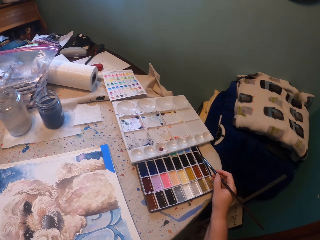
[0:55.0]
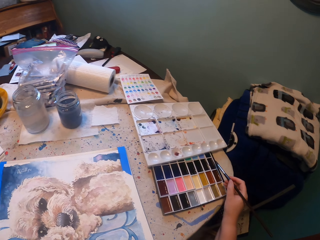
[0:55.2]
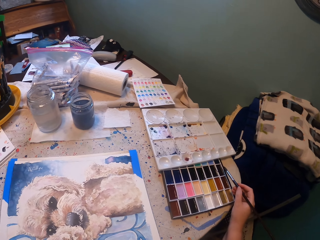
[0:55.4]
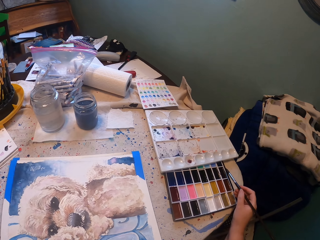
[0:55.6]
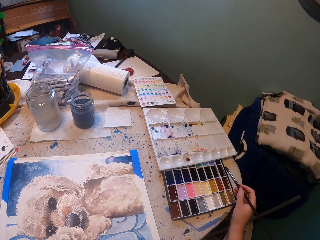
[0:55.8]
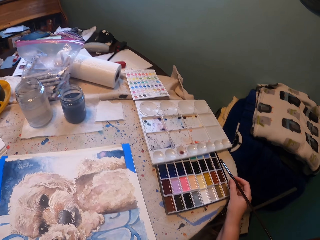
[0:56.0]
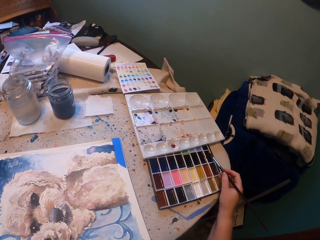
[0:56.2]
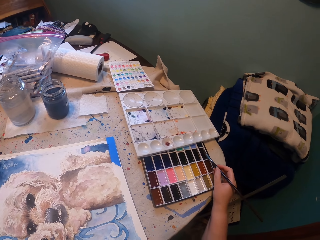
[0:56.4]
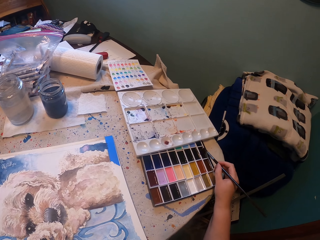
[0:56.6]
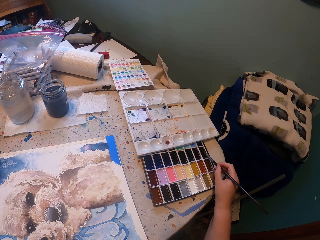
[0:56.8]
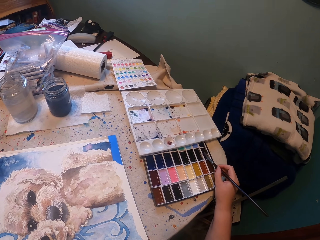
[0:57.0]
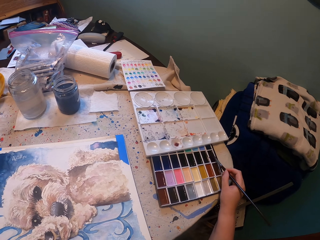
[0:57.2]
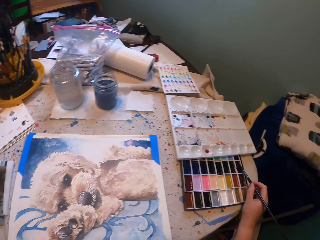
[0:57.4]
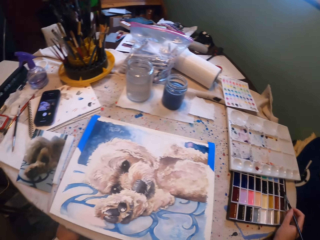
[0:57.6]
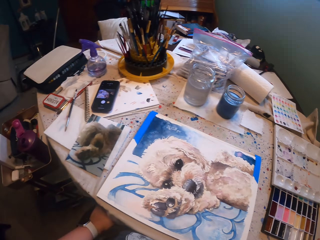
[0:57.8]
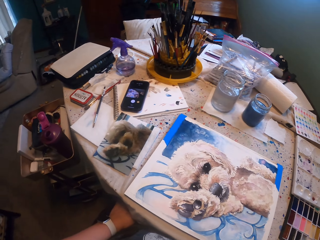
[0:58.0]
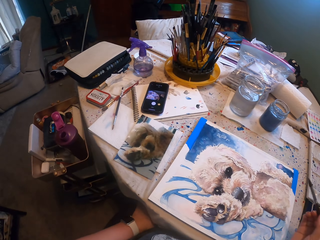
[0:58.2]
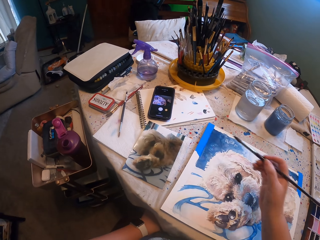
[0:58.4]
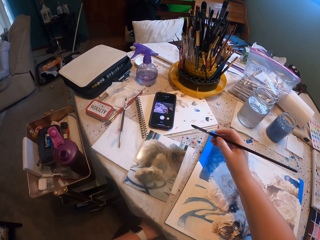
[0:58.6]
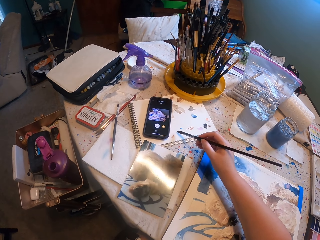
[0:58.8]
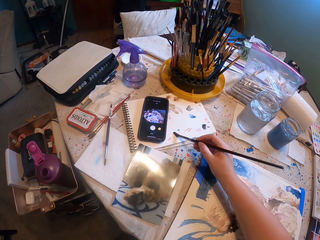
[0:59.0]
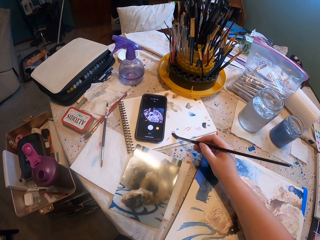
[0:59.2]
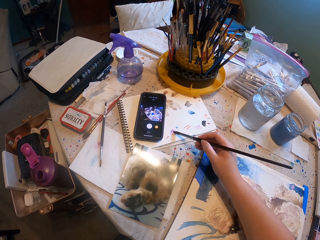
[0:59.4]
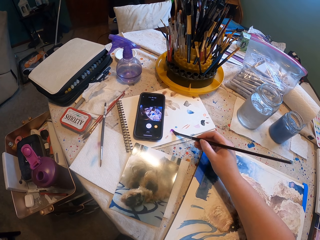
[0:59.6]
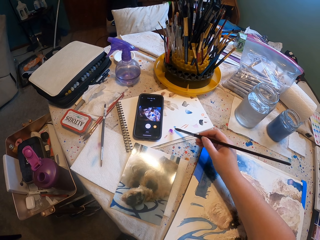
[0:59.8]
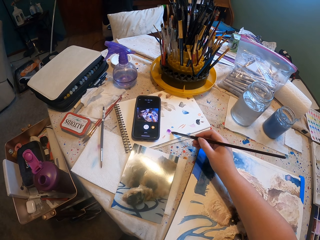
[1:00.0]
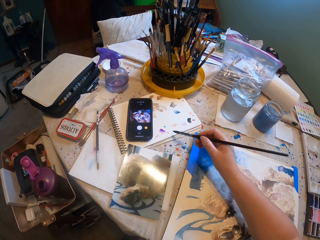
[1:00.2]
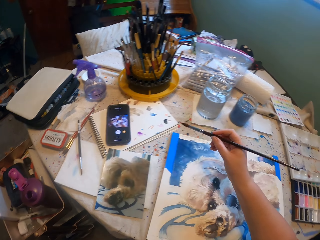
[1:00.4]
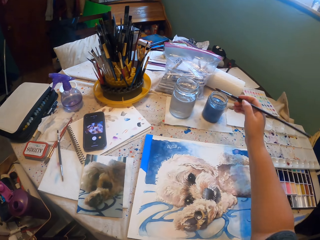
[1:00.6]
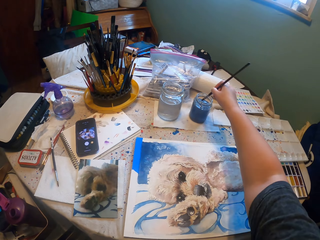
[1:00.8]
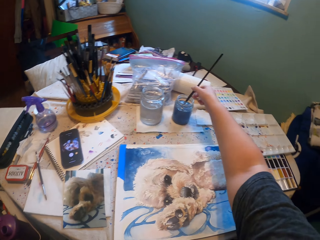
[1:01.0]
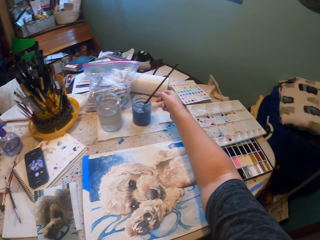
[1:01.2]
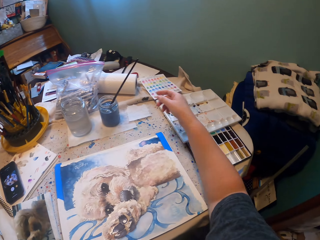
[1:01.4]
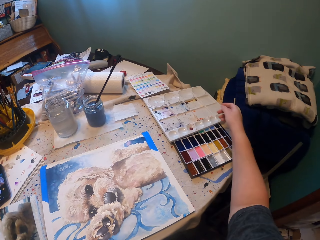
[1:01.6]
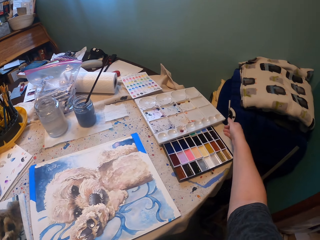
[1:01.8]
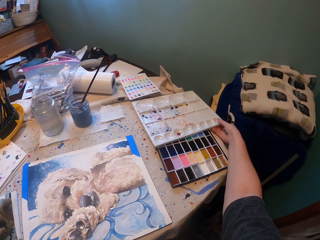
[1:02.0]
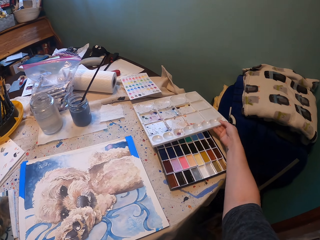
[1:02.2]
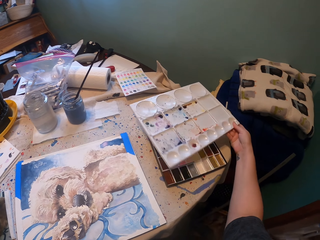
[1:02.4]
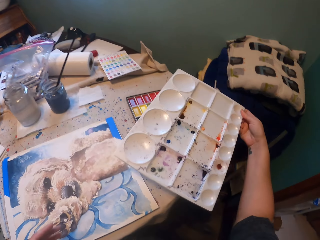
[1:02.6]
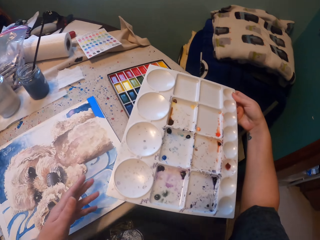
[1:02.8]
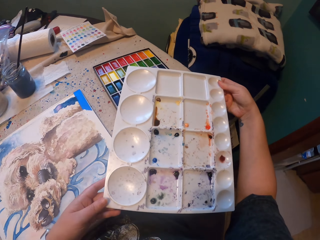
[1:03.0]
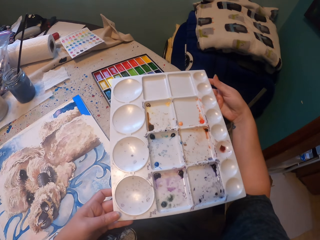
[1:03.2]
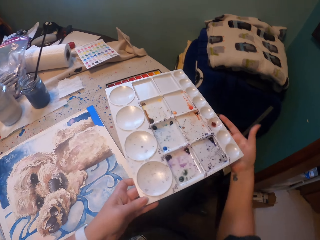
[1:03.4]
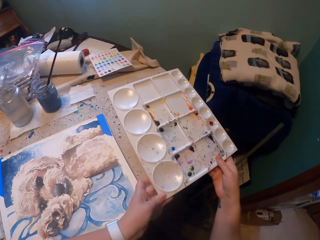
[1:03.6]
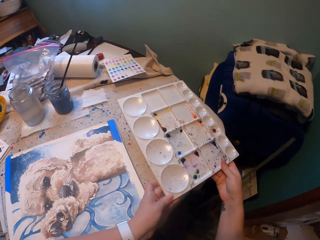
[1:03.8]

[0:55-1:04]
The camera wearer scoops paint with the paint brush from the pallet. They apply paint in a book. They put the paint brush in water. They pick up the paint box, move the pallet, and hold the paint box with both hands.

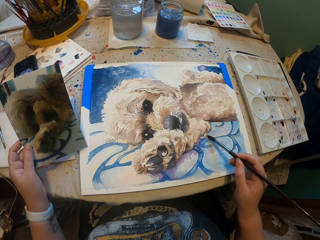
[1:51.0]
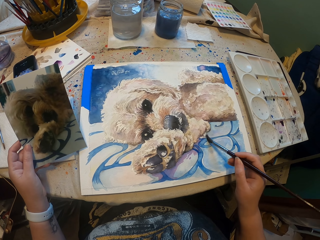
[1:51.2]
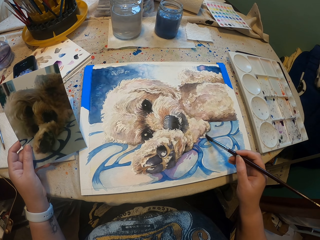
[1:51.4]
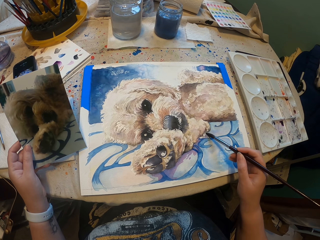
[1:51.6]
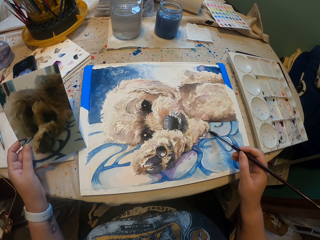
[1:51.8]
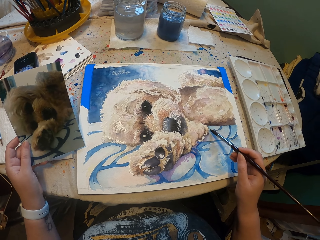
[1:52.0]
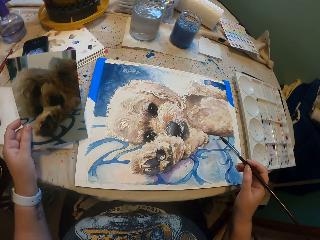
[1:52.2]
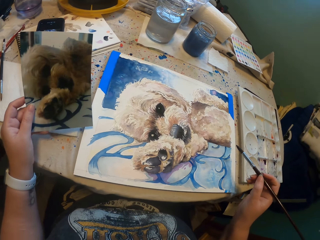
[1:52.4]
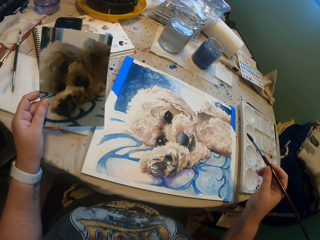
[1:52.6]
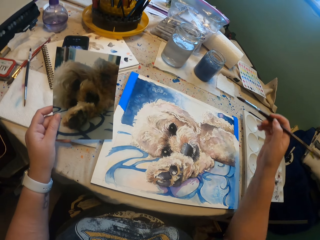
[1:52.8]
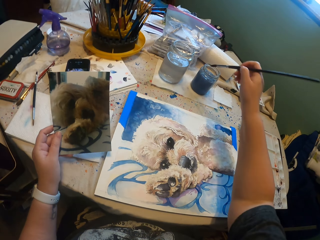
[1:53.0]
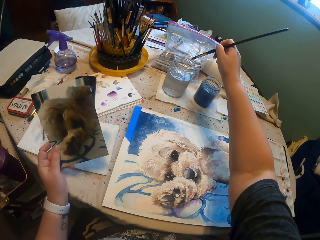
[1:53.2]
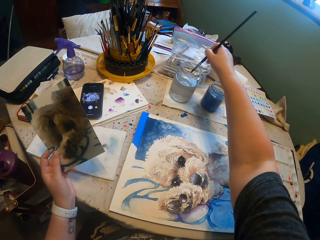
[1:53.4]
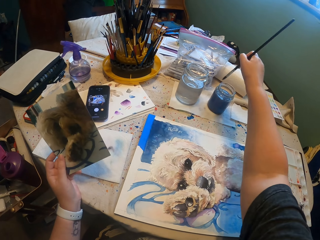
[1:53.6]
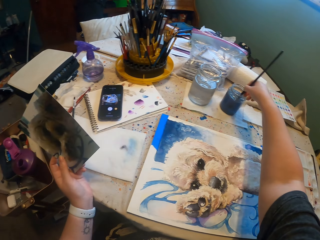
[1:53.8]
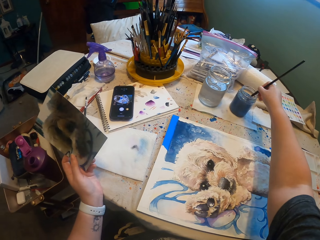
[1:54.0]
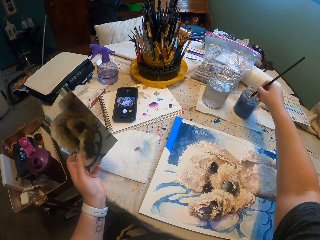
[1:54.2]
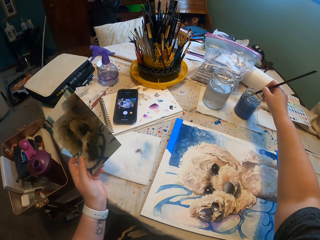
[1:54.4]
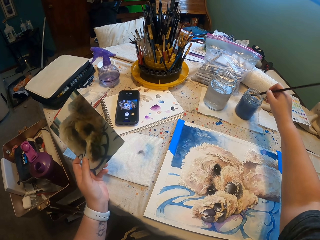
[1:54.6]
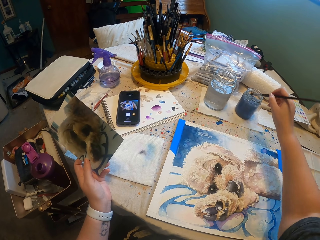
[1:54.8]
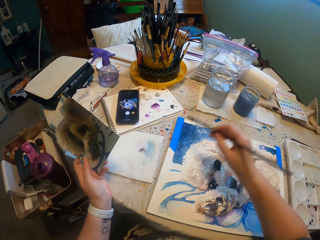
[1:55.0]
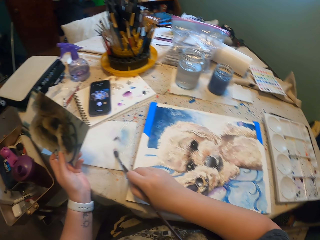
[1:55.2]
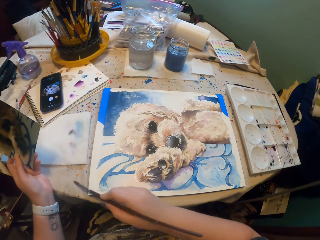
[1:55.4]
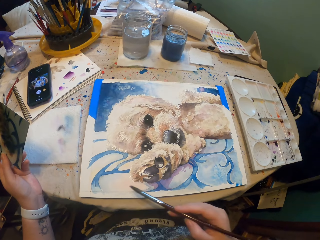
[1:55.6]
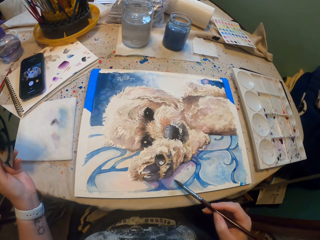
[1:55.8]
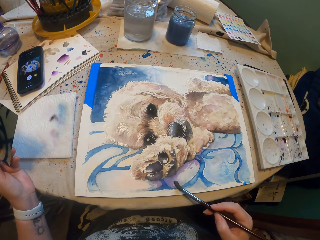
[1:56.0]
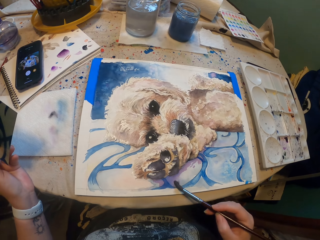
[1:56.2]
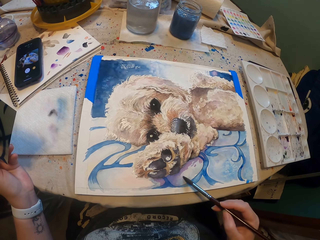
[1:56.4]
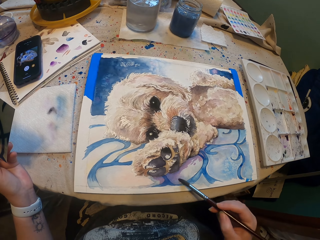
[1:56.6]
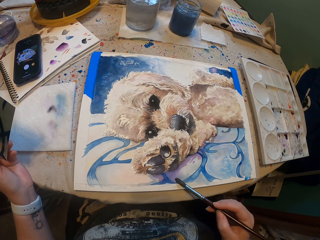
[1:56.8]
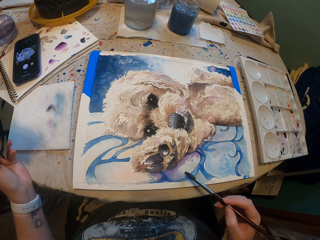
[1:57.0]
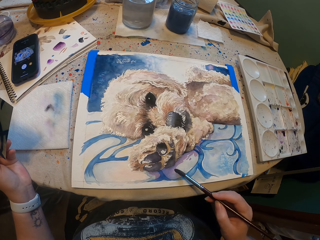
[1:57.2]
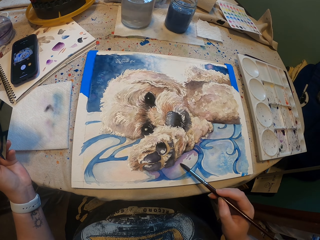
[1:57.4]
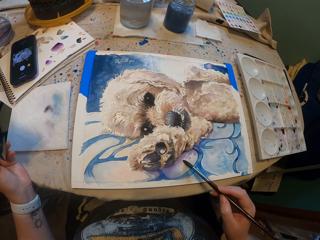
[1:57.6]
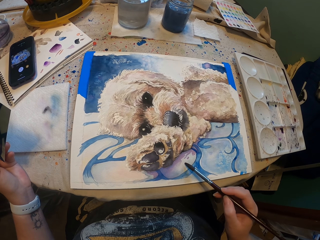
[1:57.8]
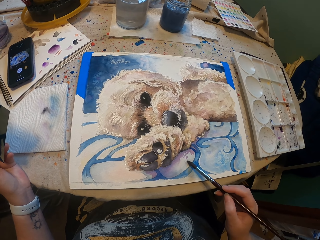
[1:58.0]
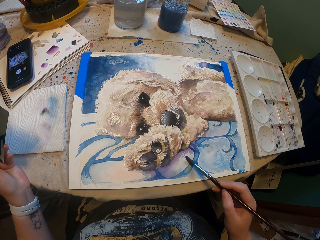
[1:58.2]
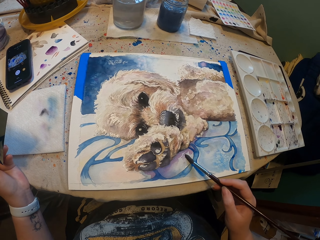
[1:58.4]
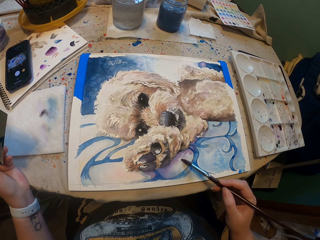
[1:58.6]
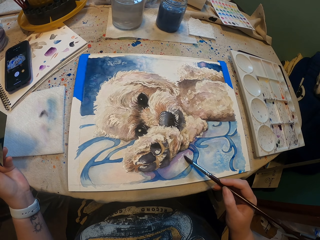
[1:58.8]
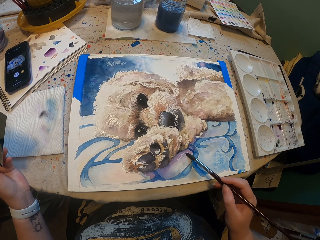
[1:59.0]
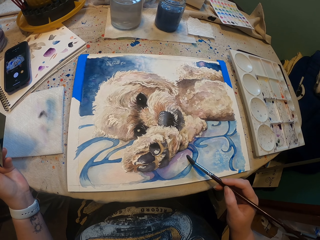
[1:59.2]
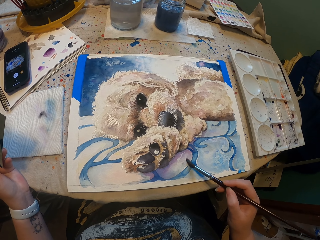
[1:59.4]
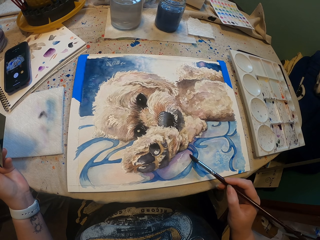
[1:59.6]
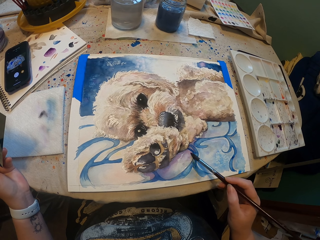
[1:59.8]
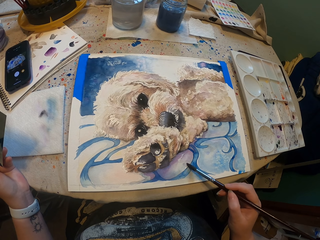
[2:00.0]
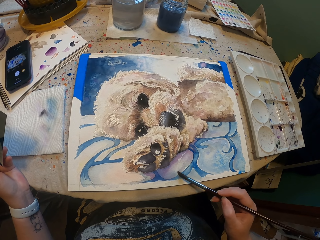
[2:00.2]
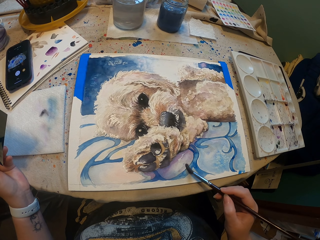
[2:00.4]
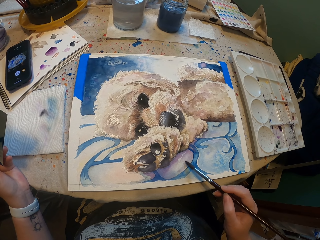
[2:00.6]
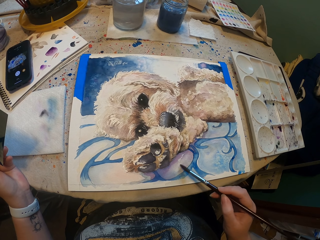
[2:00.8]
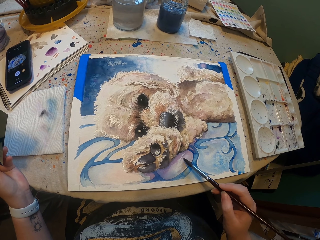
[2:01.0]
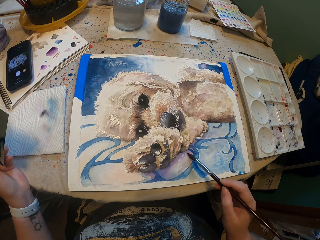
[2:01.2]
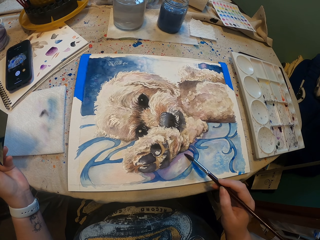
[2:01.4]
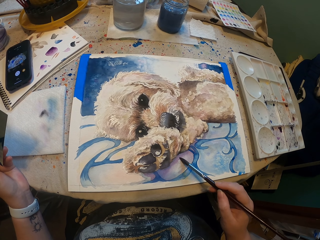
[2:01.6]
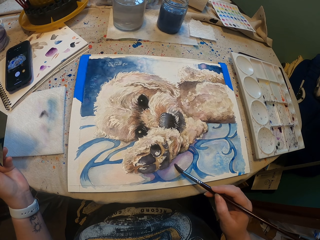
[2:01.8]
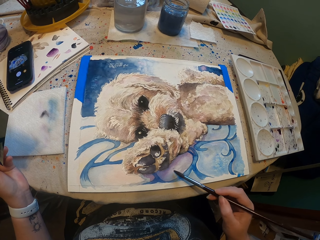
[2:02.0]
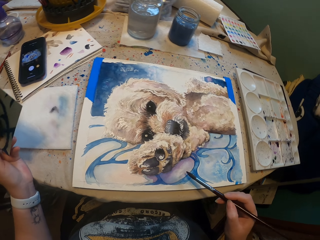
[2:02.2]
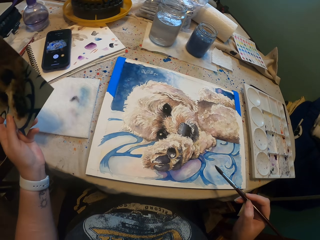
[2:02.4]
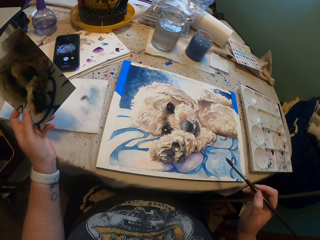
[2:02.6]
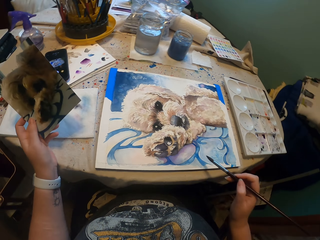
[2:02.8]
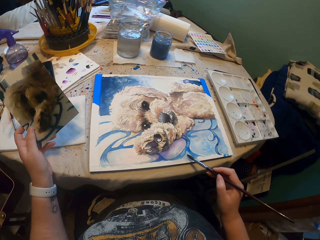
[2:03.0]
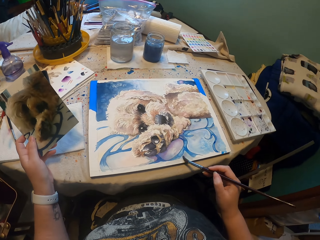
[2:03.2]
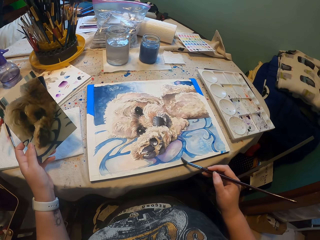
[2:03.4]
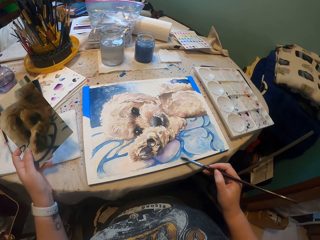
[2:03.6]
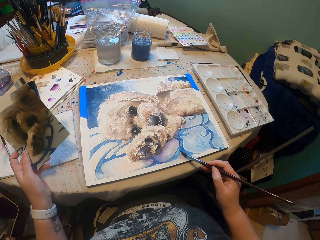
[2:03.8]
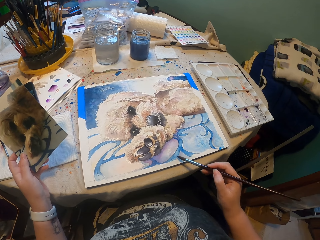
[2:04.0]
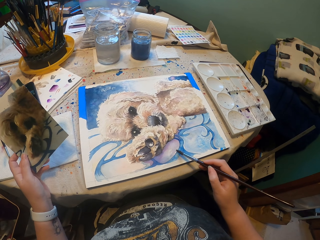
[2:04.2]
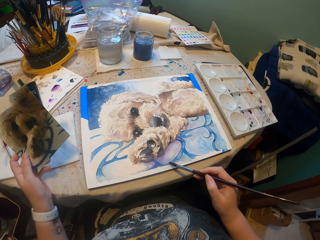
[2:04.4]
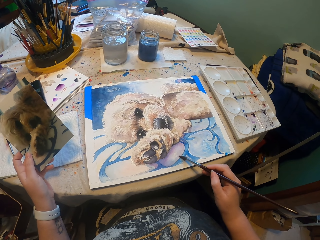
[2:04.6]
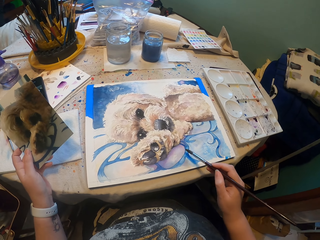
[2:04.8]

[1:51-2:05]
The camera wearer dips the paint brush in water. They wipe the paint brush in a paper towel. They paint a sketch.
